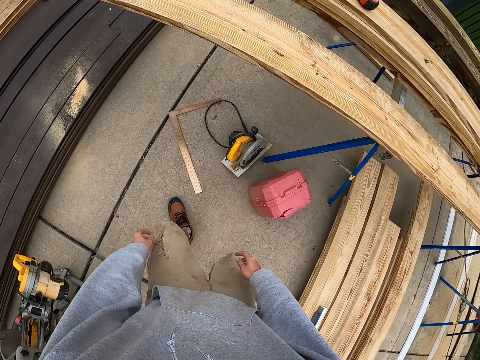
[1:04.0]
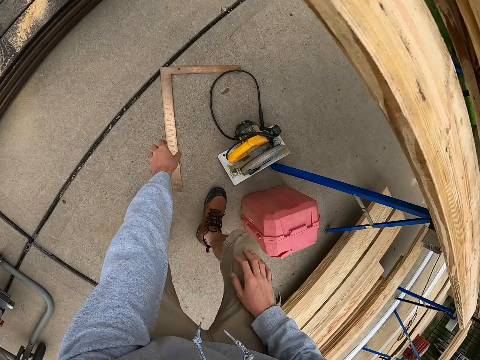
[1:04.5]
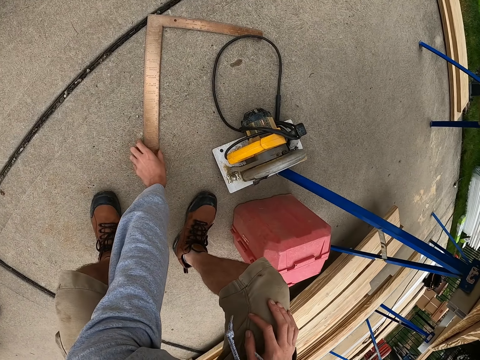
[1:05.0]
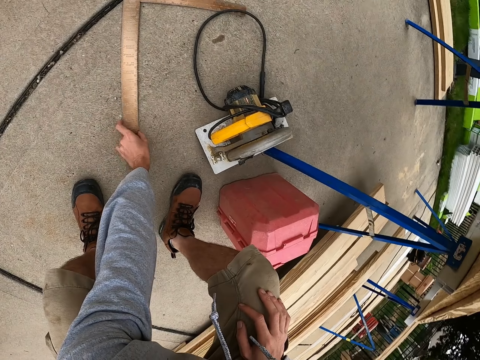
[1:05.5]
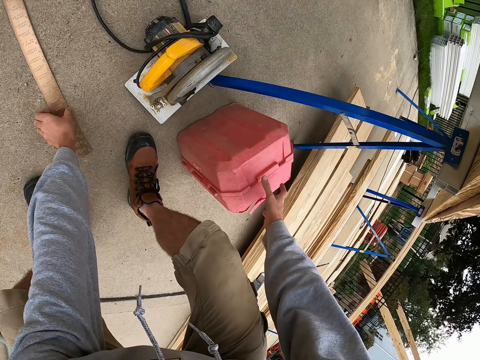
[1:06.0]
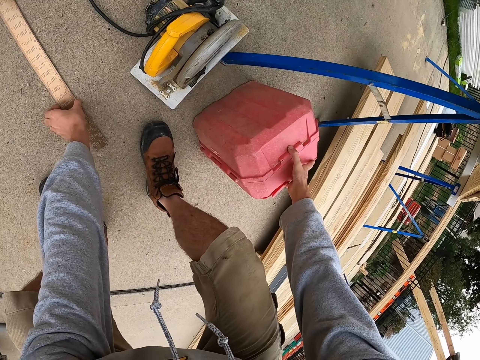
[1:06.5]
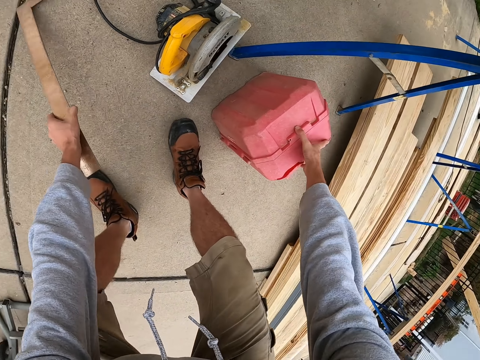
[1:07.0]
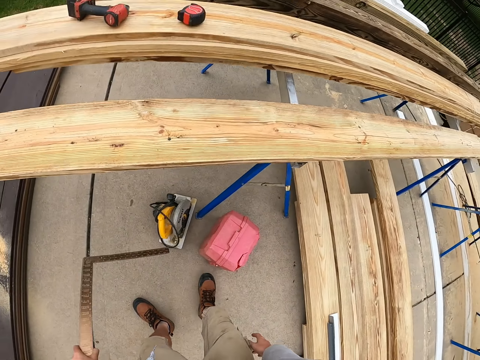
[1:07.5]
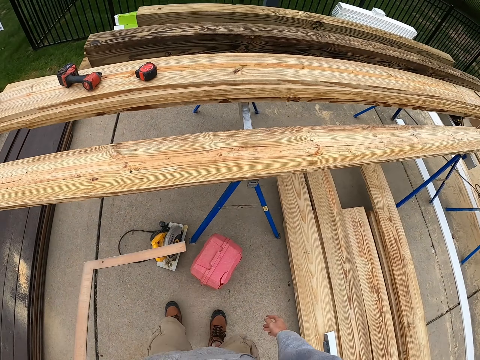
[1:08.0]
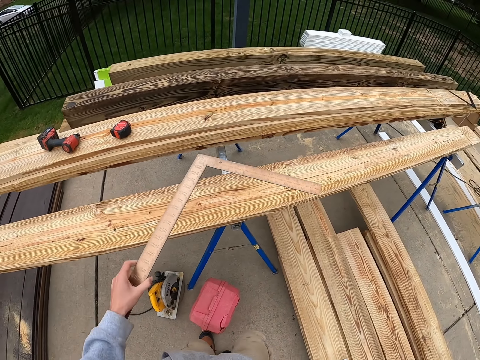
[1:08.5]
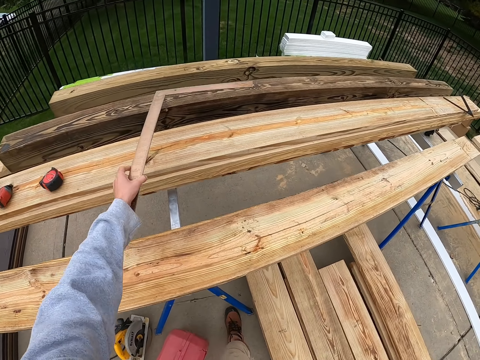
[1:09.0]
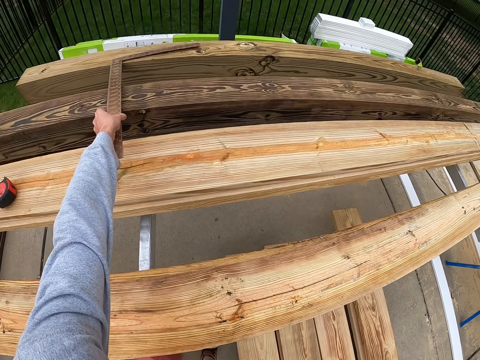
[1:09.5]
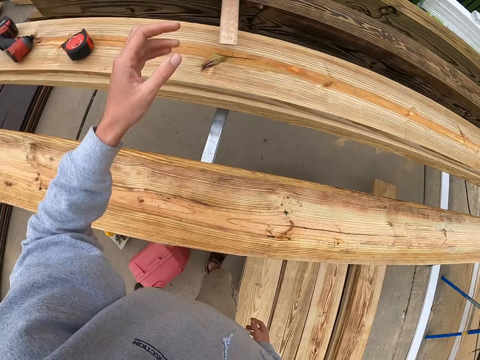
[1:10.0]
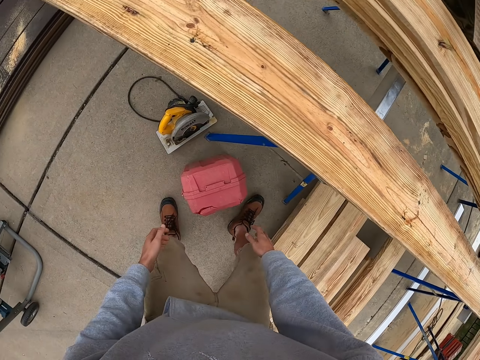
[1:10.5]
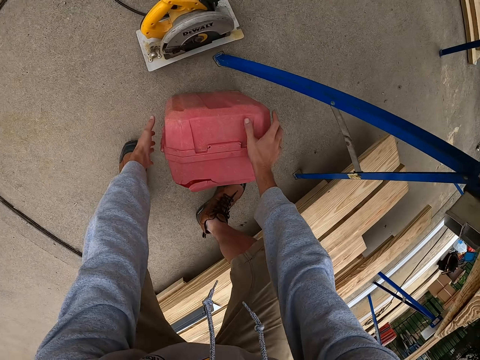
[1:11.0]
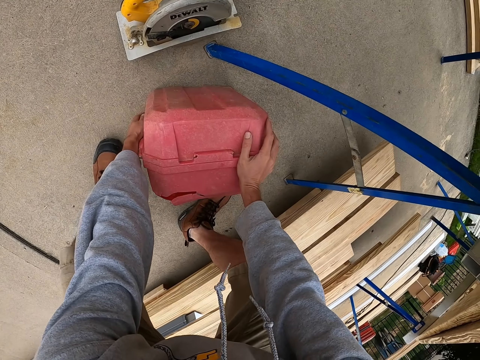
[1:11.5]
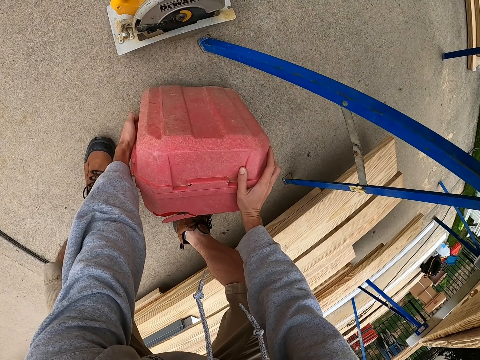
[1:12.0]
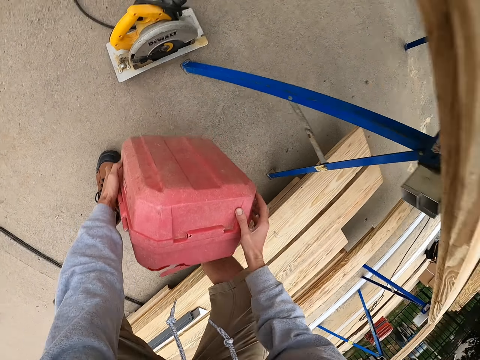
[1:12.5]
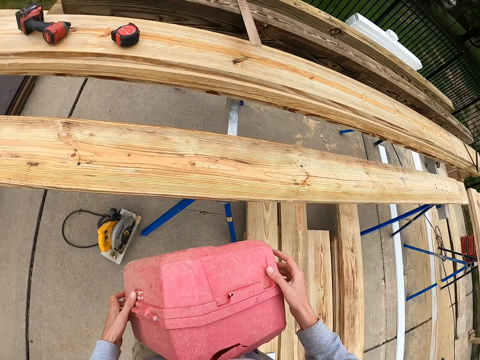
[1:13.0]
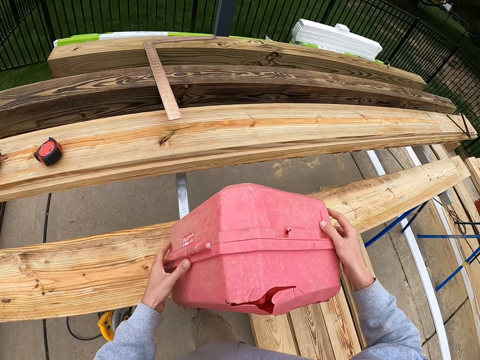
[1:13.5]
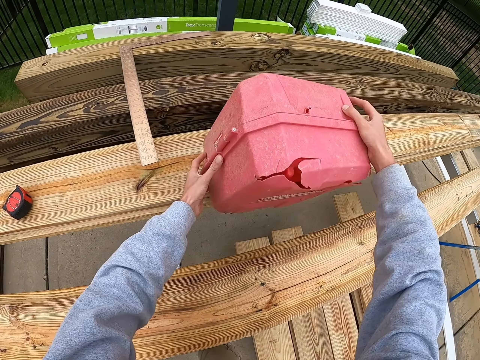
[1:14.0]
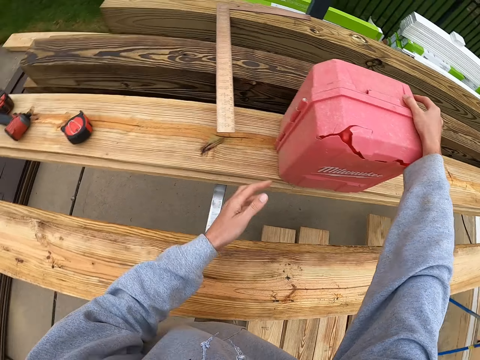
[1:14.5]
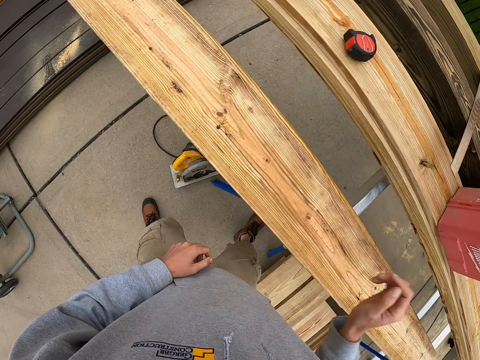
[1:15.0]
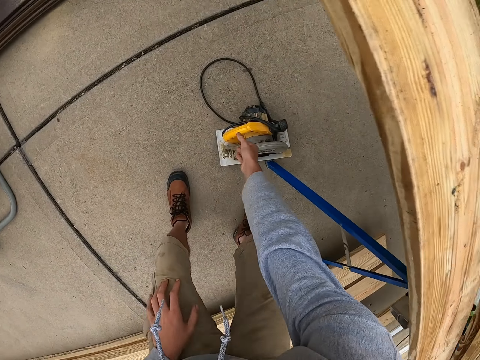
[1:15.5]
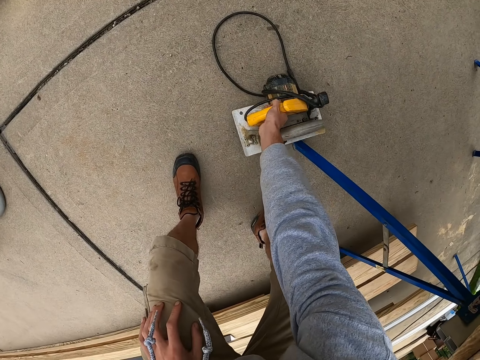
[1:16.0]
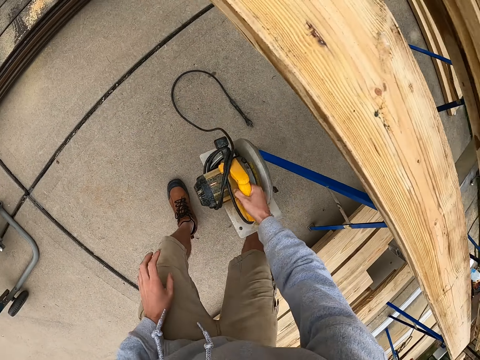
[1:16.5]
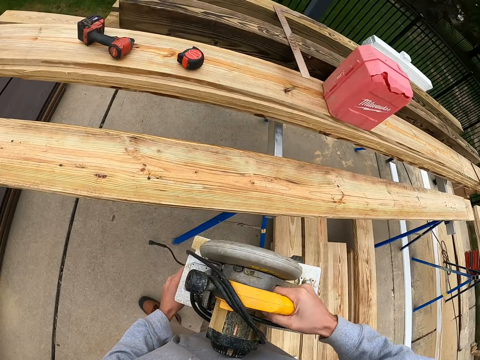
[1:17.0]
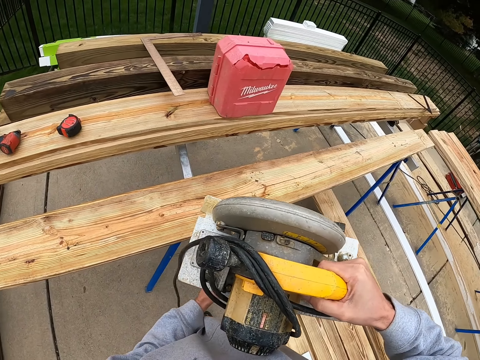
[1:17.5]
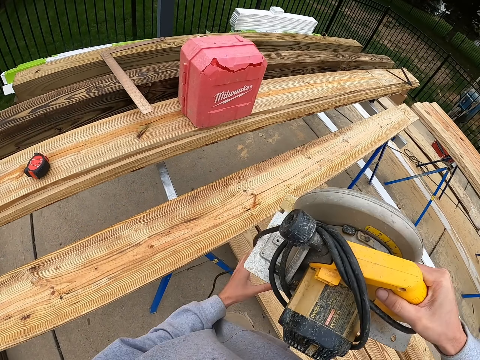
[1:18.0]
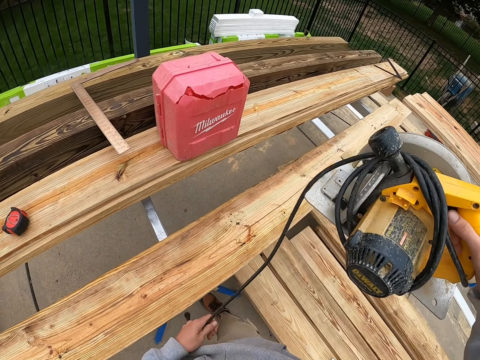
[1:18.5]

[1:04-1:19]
The camera wearer touches a ruler. He picks a try square with his left hand. He puts the try square on the lumber. He touches a toolbox. He lifts the toolbox with his hands. He places the toolbox on the timber. He puts the try square on the lumber. He picks an object from the ground. He touches a machine.

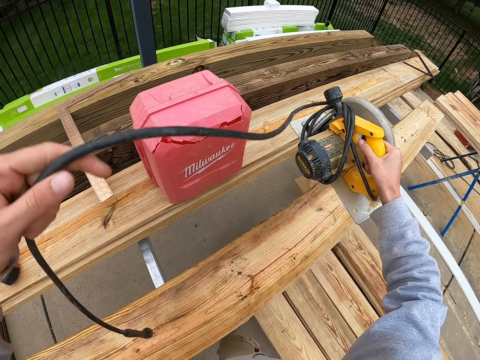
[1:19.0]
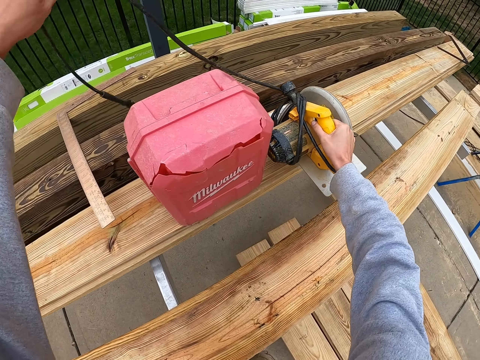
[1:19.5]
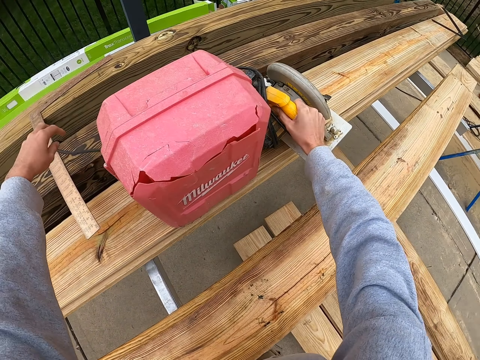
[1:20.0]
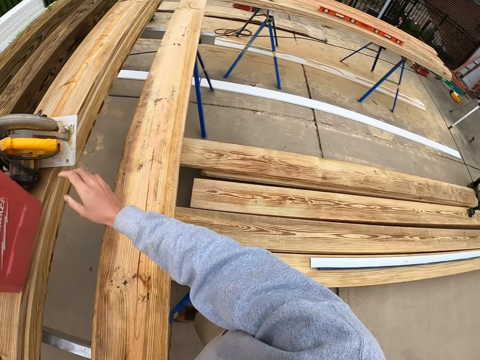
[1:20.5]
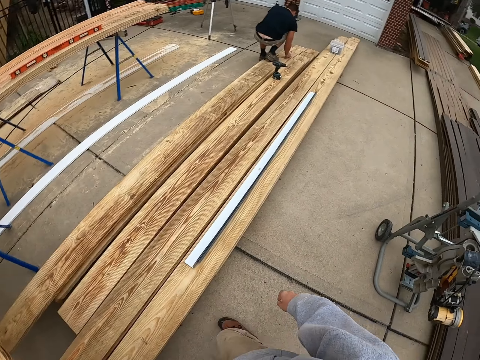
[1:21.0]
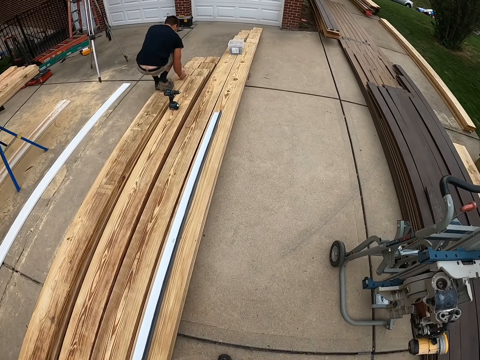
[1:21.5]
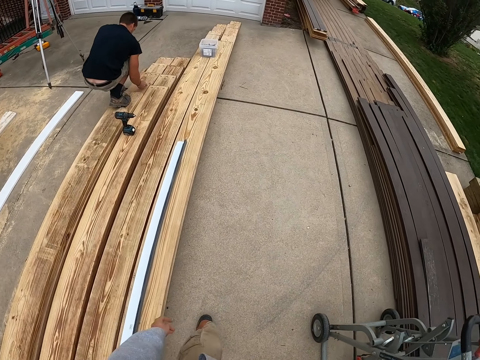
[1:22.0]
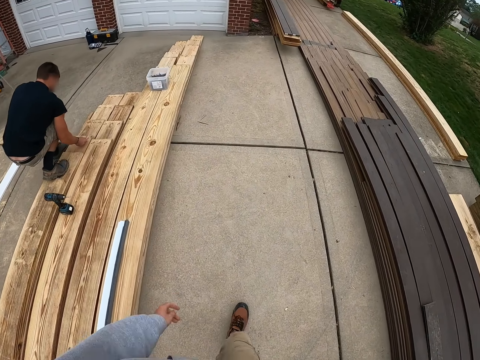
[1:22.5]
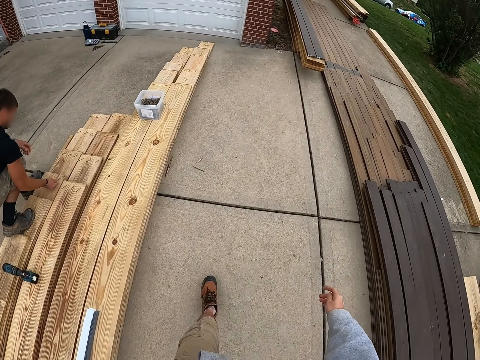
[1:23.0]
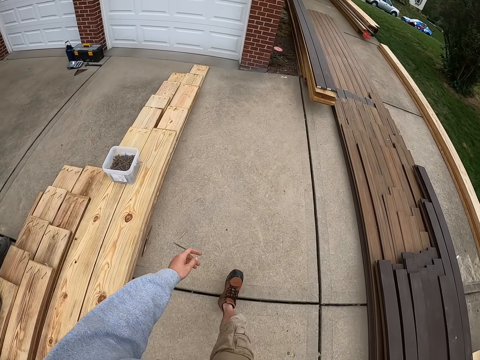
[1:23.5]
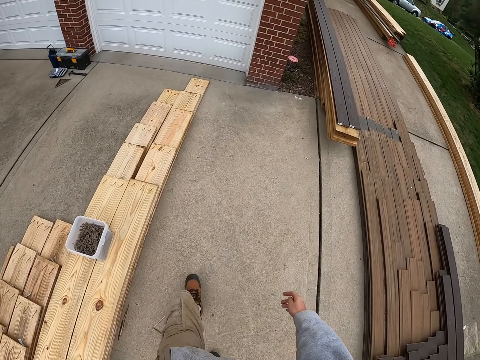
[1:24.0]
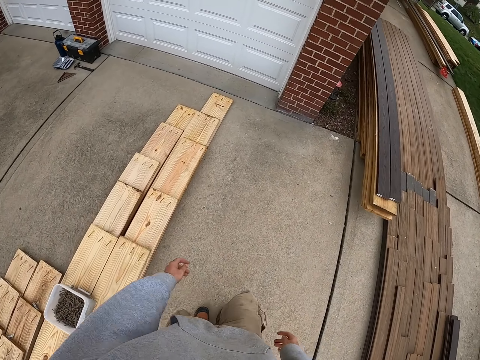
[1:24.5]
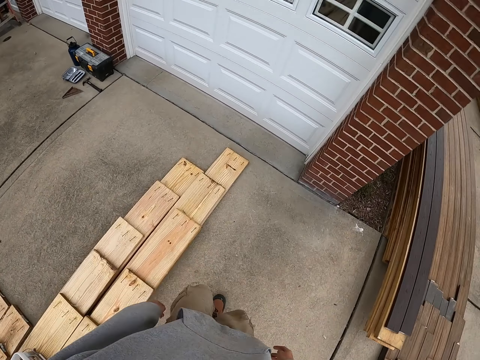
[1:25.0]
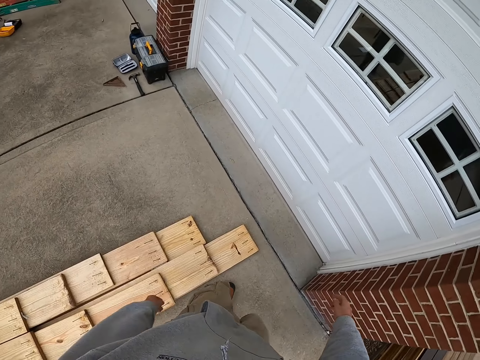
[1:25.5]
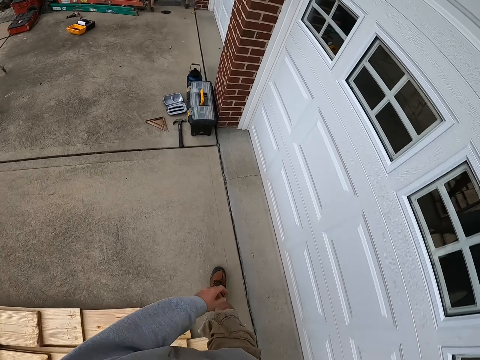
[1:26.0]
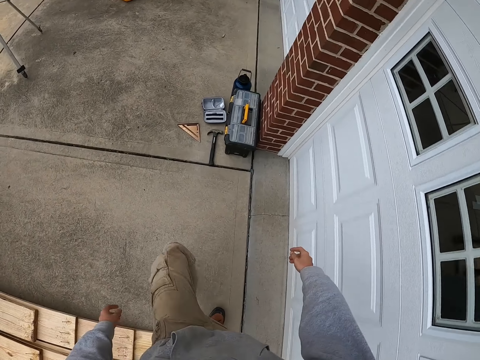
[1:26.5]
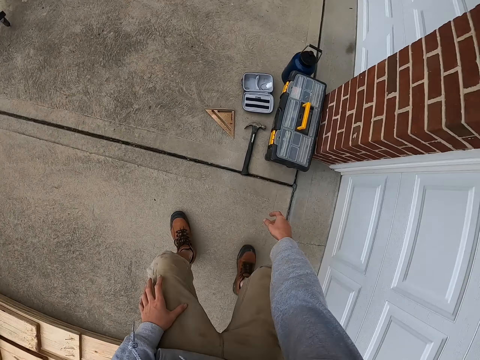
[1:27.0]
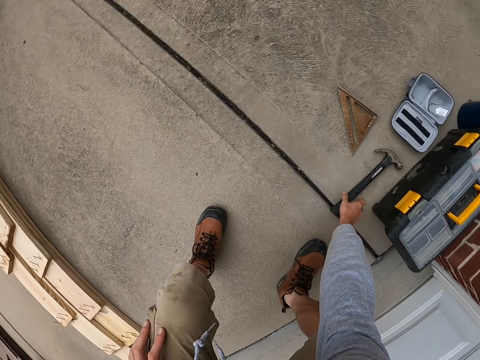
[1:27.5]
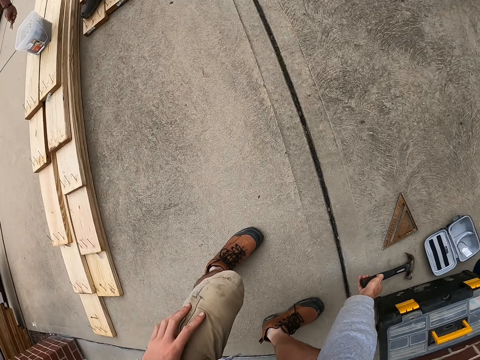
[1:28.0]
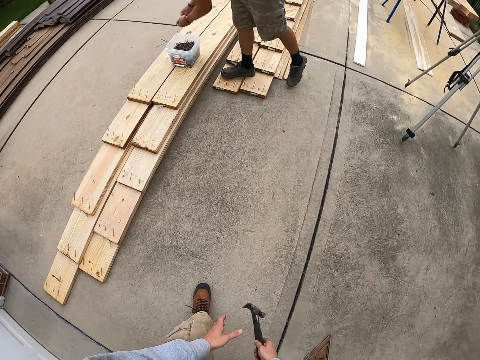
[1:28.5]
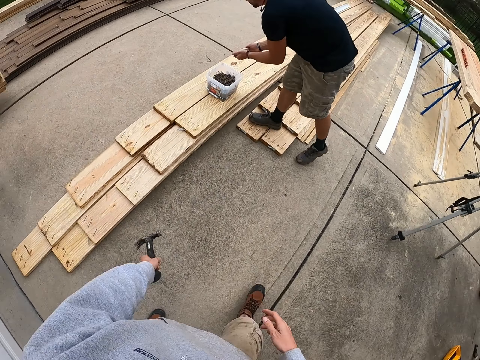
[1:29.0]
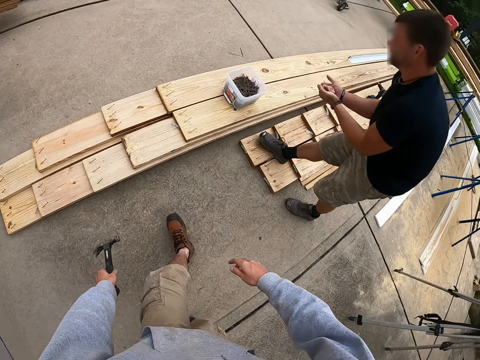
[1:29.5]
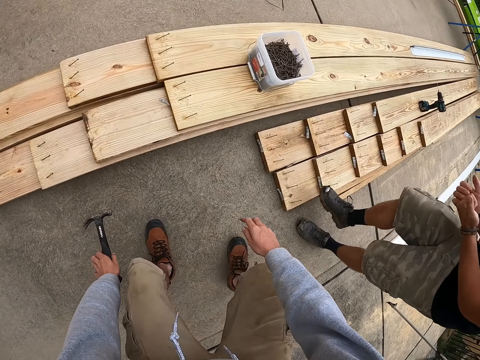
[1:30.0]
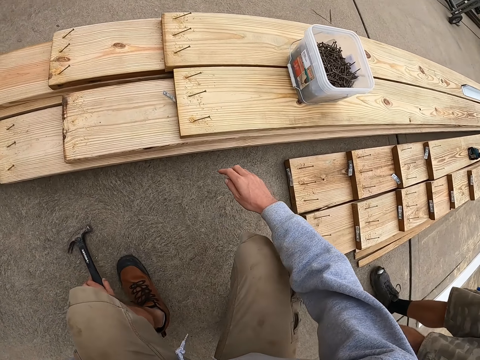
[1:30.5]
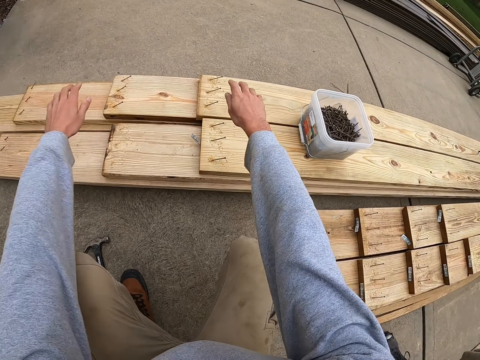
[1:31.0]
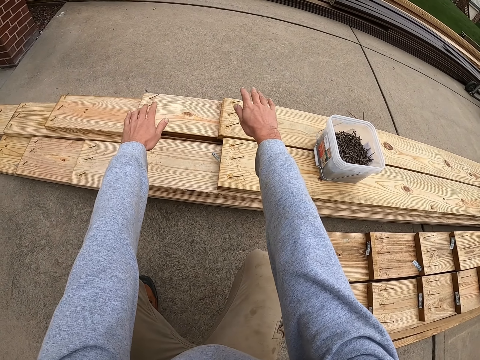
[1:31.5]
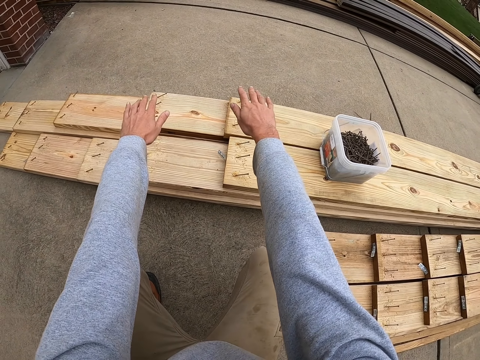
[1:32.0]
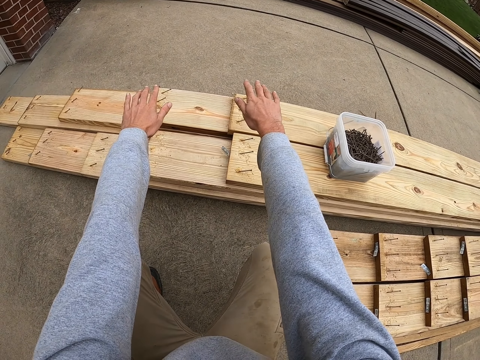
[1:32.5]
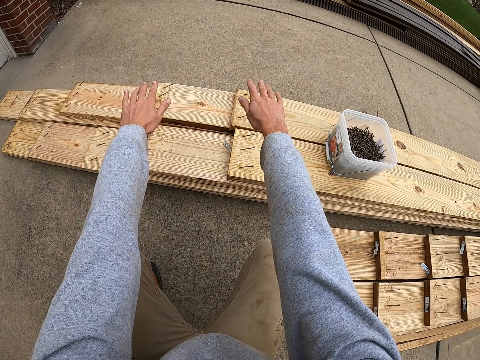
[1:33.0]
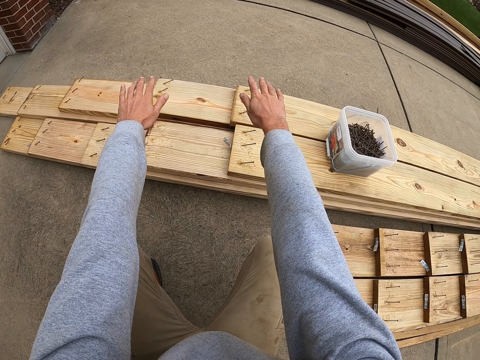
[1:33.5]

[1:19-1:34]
The camera wearer places a machine on the timber. He walks in the workshop. He picks a hammer from the ground. He stretches his hands on top of the pieces of lumber. He touches a nail.
